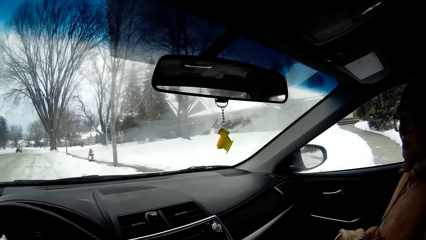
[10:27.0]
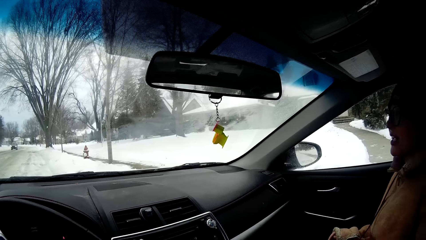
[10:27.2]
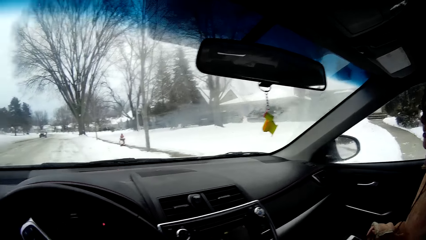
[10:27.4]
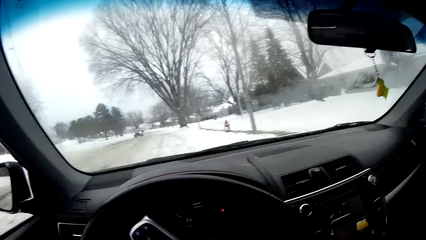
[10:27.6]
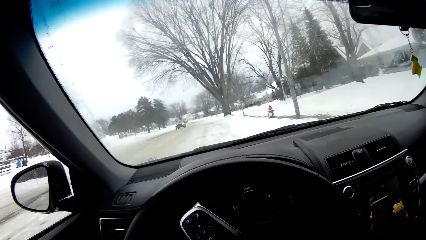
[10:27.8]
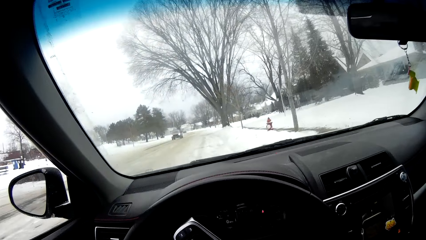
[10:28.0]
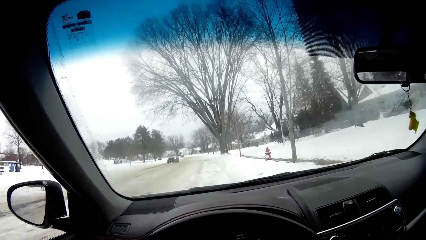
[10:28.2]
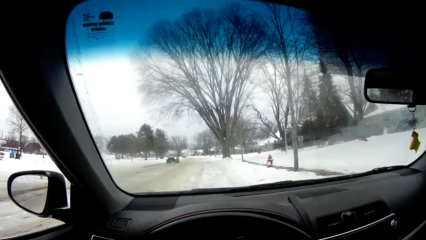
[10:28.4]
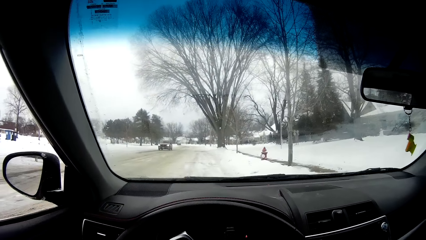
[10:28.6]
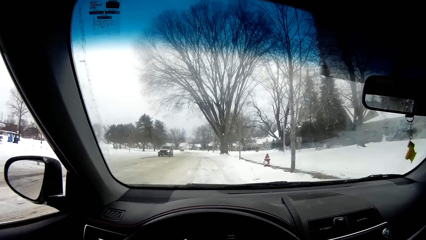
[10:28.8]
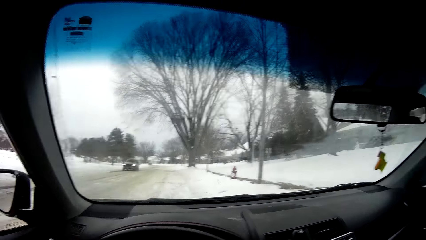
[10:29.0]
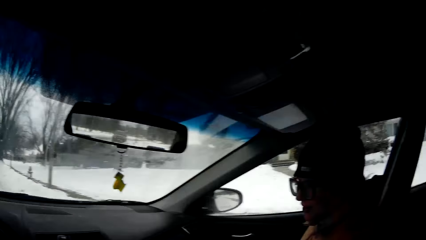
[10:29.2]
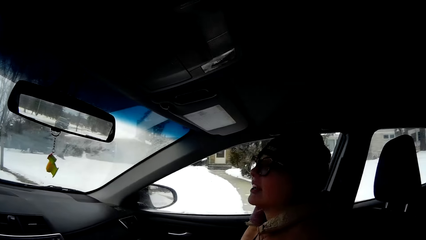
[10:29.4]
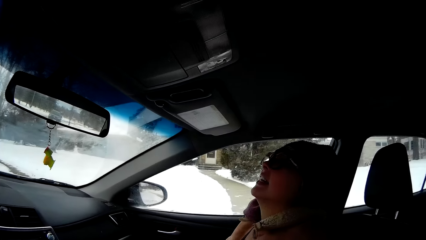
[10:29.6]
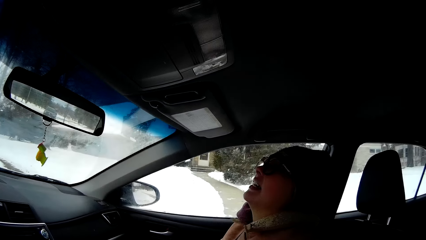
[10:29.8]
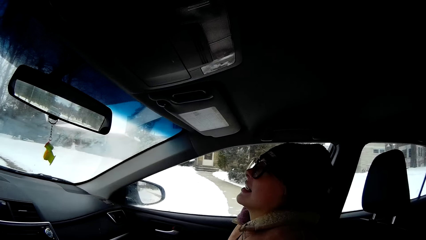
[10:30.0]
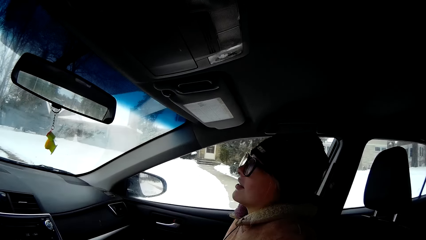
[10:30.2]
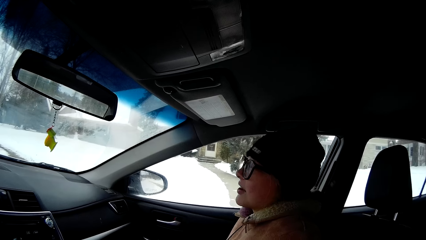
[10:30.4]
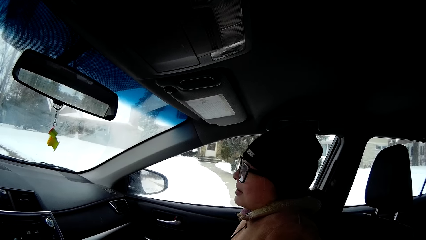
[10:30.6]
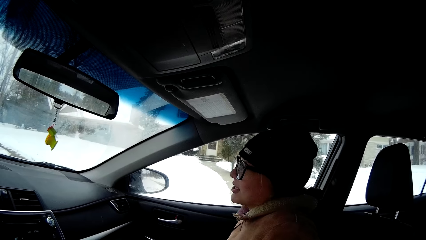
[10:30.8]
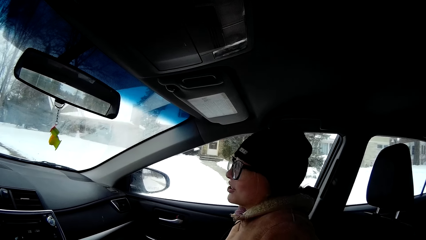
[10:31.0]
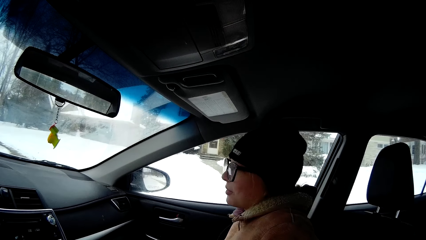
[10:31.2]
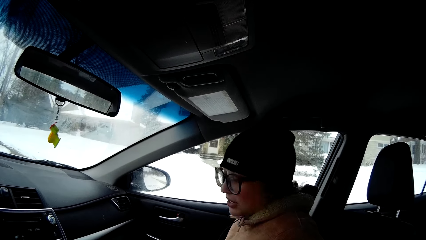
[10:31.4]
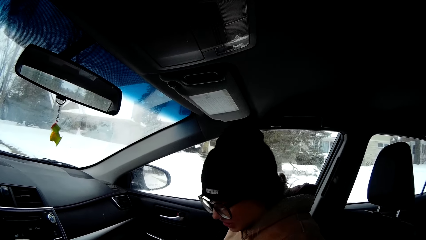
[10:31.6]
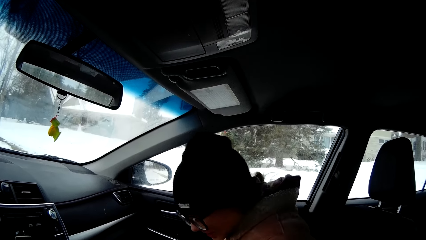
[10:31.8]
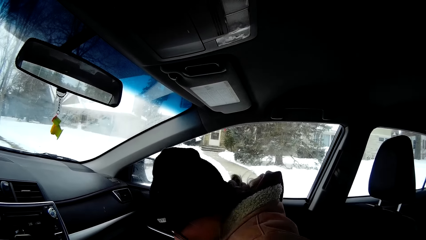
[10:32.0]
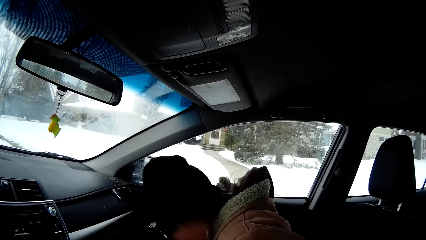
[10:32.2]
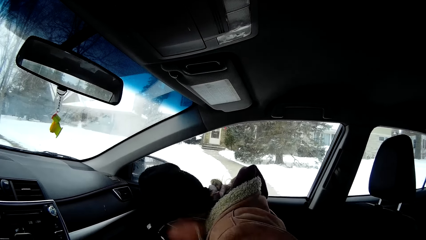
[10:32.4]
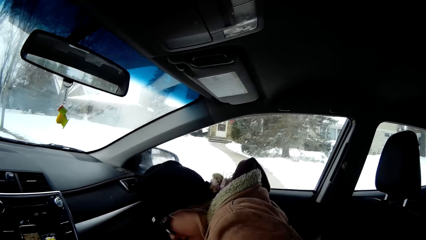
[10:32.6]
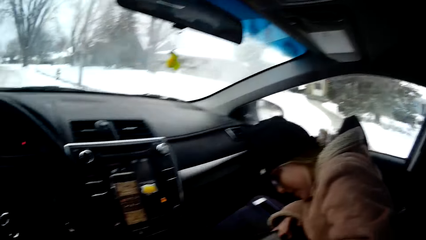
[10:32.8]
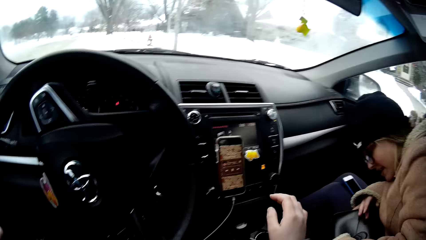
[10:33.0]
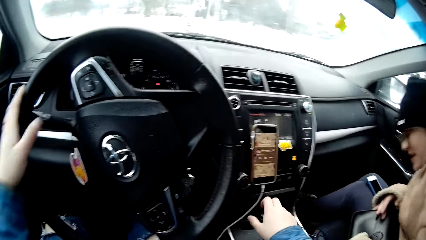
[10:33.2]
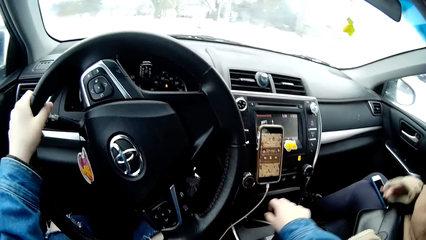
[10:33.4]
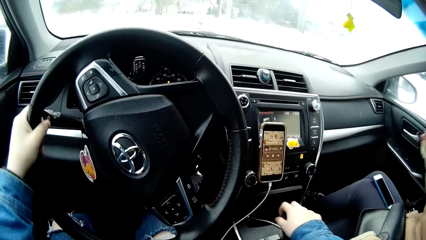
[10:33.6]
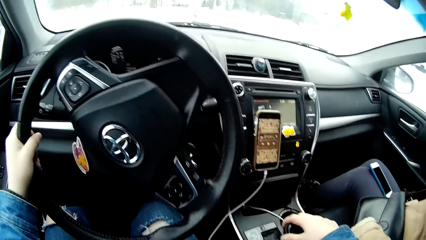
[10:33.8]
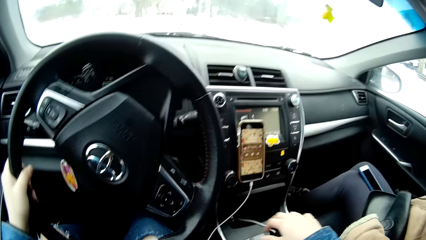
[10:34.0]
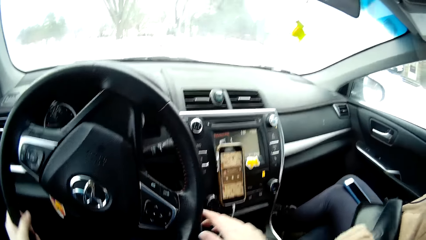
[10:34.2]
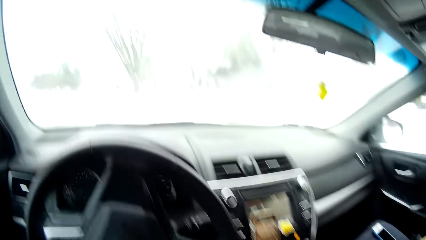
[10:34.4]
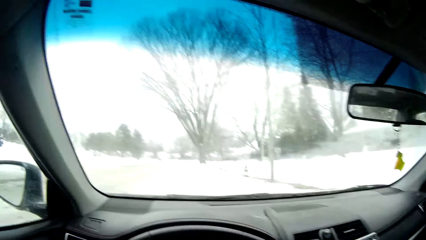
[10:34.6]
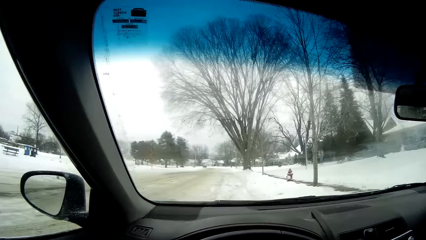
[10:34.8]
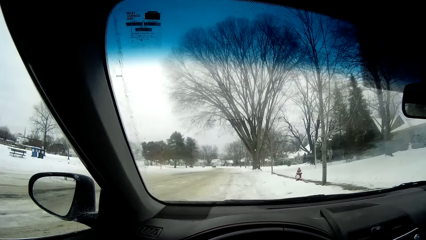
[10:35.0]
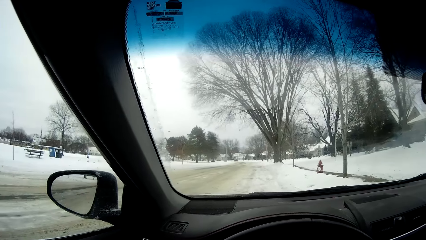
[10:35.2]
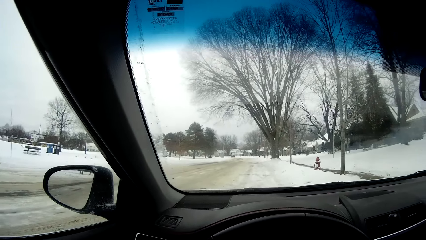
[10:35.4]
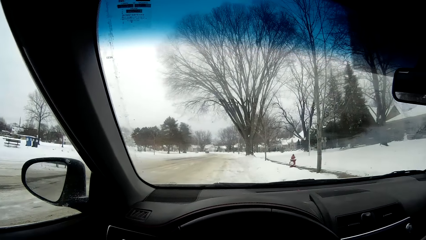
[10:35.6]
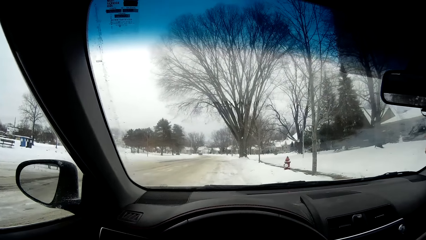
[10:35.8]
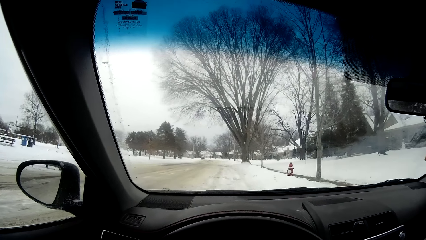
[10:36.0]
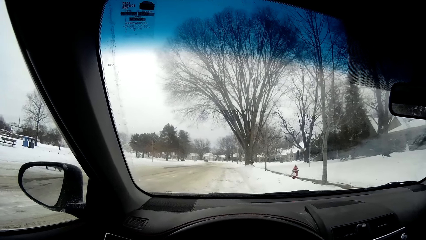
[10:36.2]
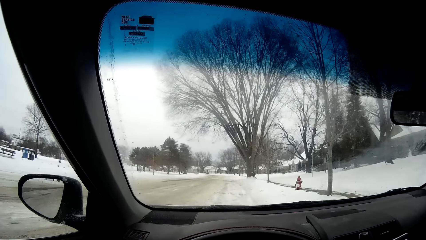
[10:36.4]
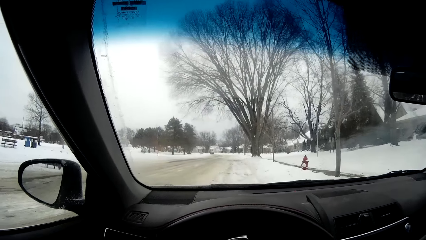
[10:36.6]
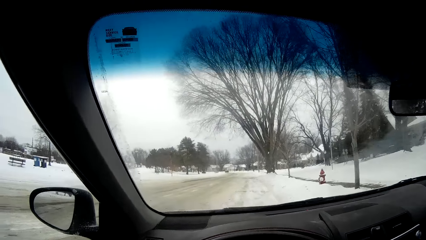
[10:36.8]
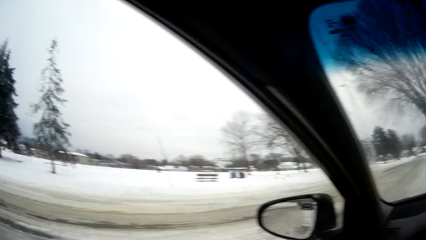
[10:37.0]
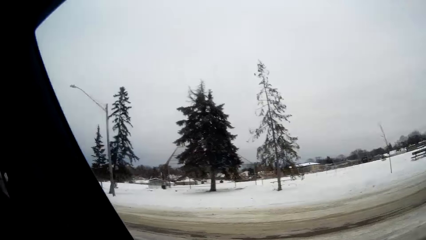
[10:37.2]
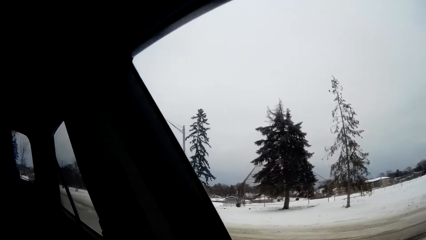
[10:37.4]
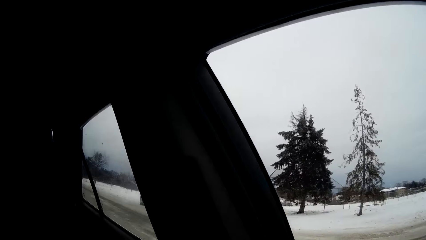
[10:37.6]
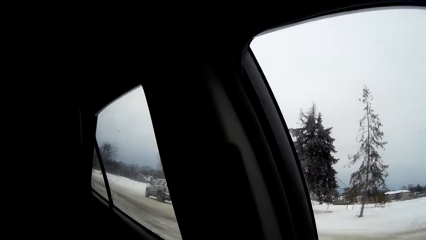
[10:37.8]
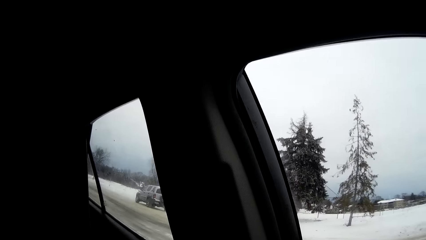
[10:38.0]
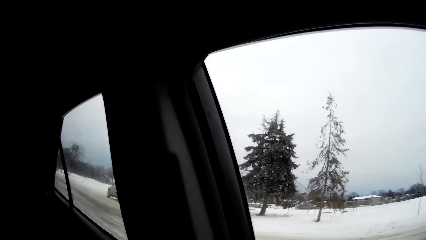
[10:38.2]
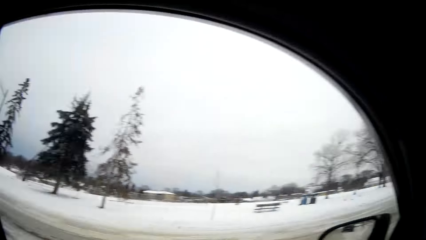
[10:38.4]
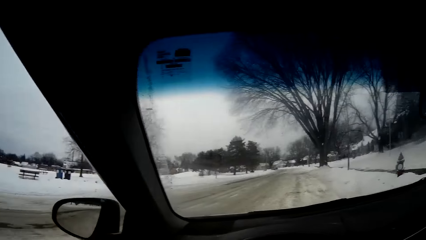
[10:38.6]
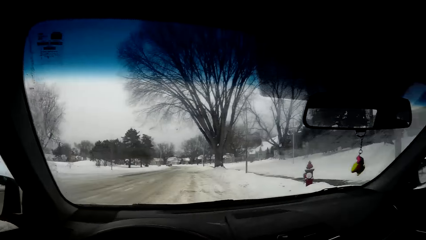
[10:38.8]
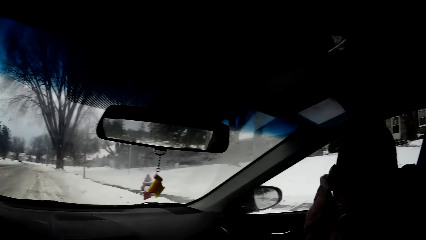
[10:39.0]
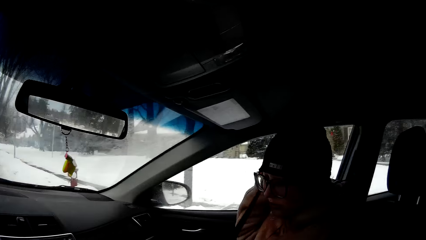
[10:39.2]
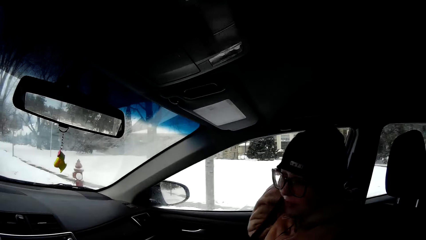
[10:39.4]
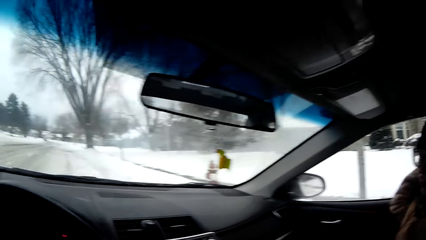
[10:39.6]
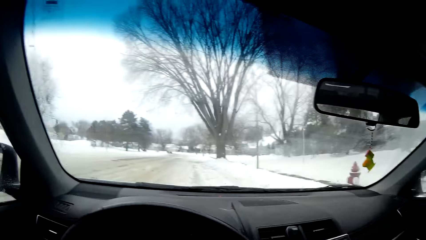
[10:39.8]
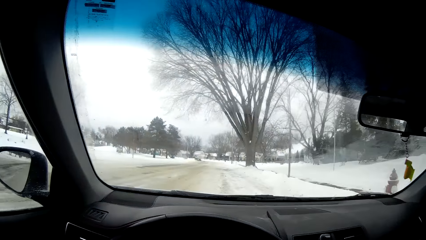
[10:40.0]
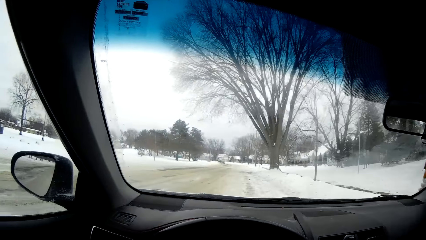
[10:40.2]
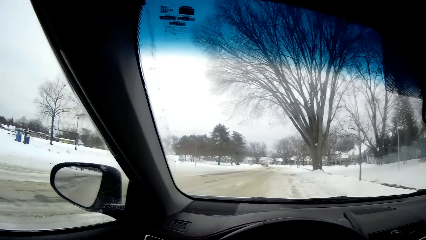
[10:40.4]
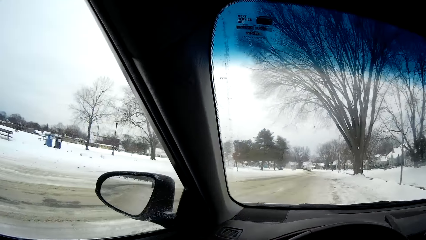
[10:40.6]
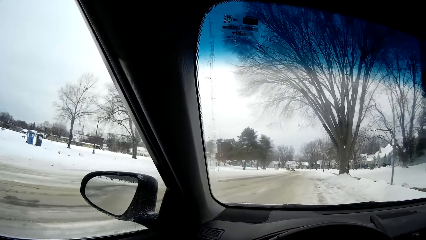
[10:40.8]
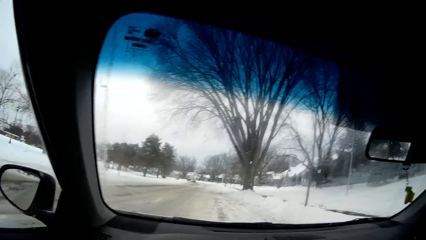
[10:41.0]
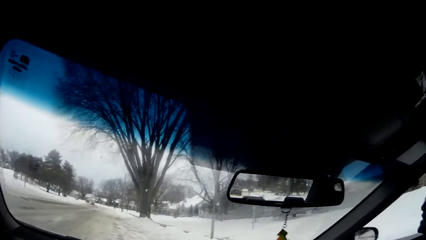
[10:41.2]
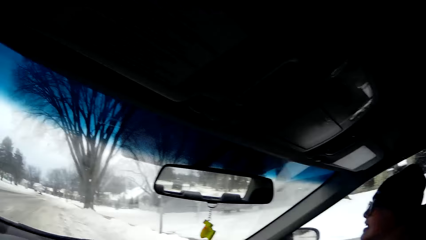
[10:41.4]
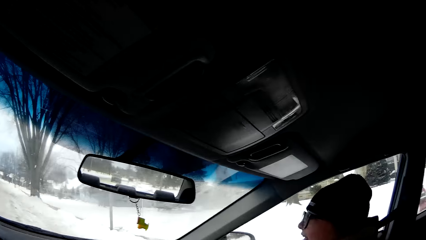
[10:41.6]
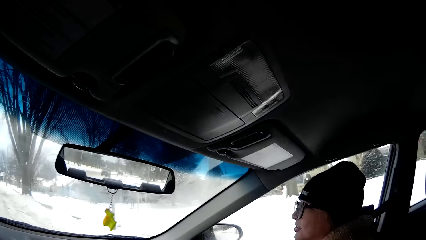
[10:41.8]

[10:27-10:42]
The camera wearer changes the gear. They hold the steering. They drive the car. They look around.
